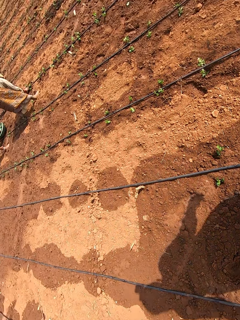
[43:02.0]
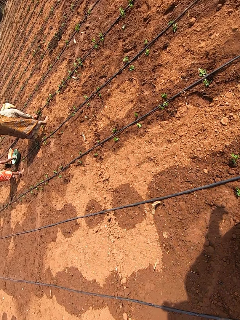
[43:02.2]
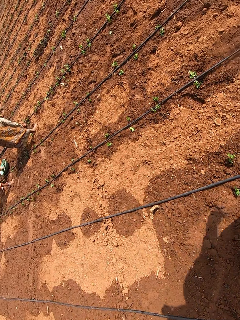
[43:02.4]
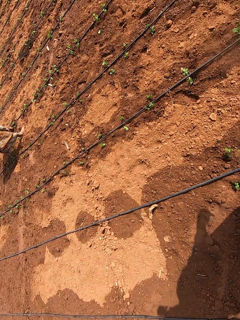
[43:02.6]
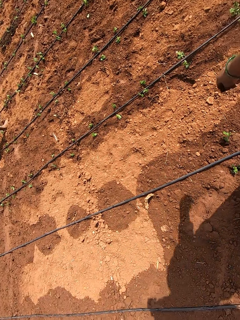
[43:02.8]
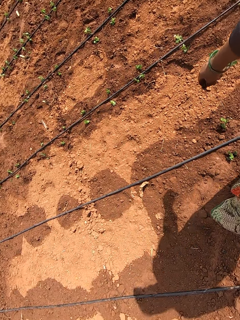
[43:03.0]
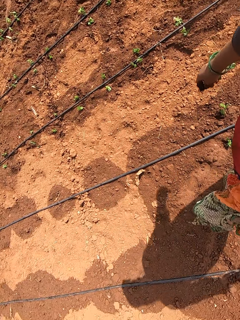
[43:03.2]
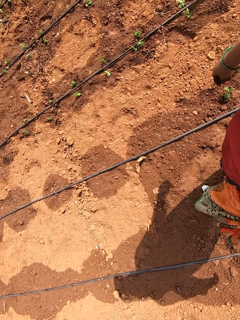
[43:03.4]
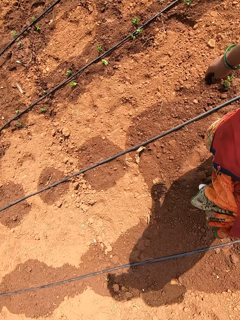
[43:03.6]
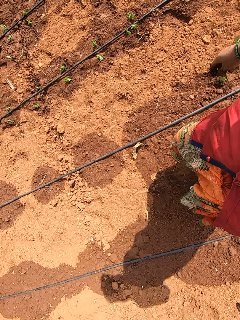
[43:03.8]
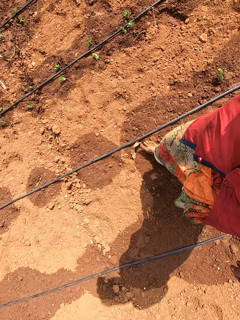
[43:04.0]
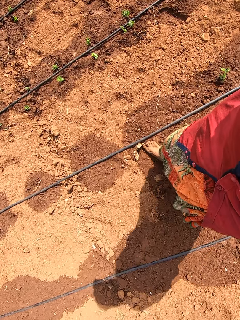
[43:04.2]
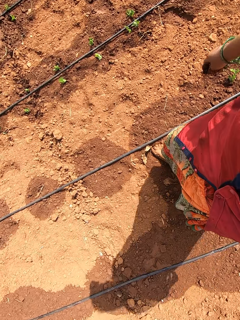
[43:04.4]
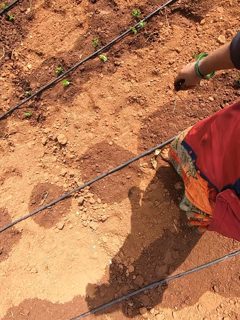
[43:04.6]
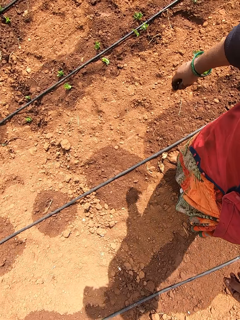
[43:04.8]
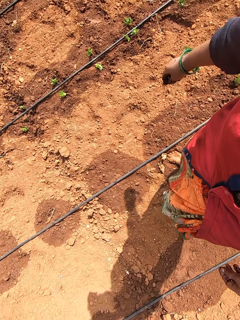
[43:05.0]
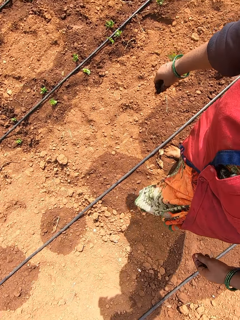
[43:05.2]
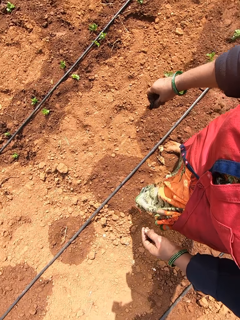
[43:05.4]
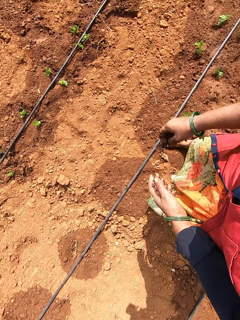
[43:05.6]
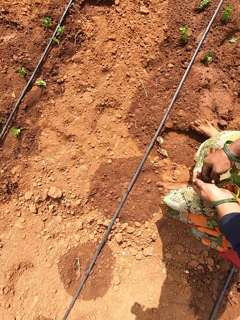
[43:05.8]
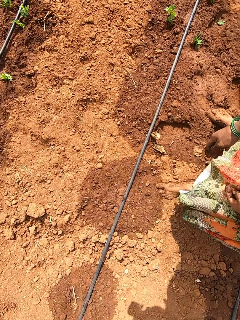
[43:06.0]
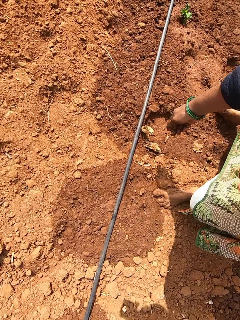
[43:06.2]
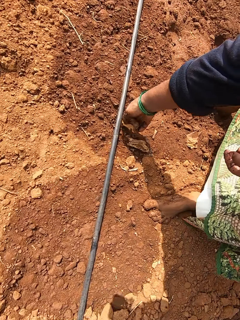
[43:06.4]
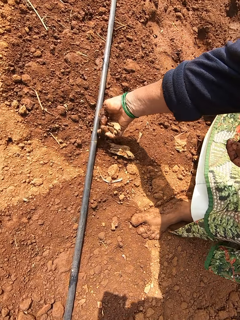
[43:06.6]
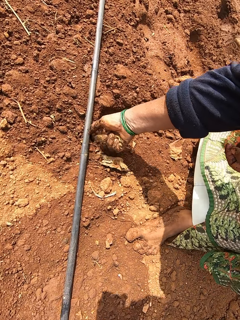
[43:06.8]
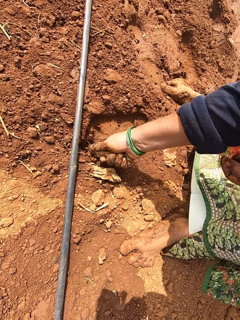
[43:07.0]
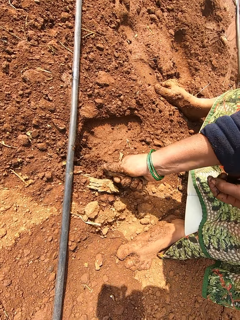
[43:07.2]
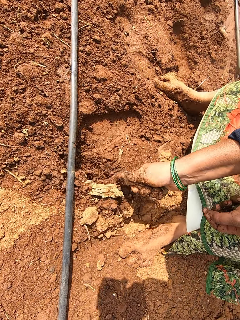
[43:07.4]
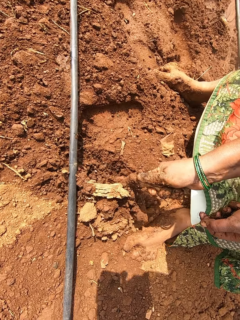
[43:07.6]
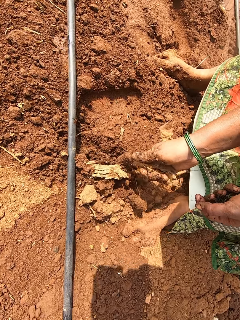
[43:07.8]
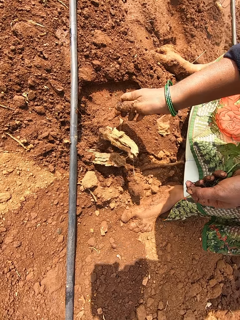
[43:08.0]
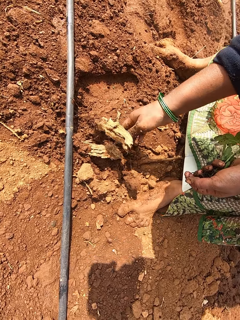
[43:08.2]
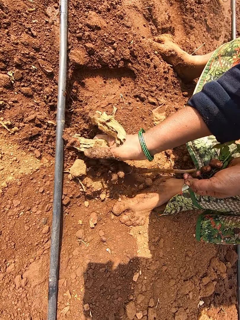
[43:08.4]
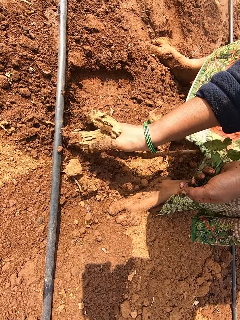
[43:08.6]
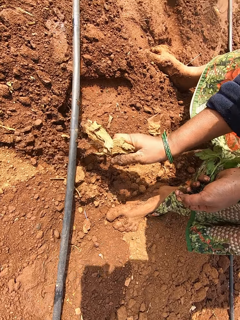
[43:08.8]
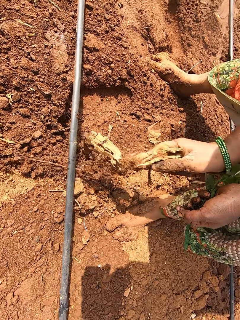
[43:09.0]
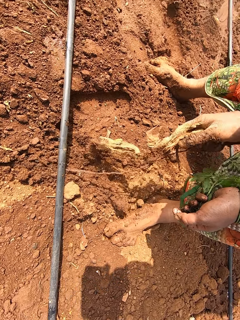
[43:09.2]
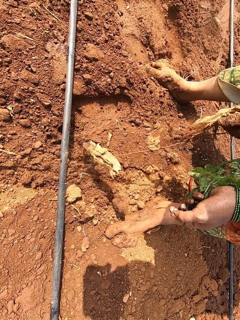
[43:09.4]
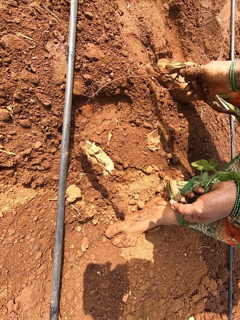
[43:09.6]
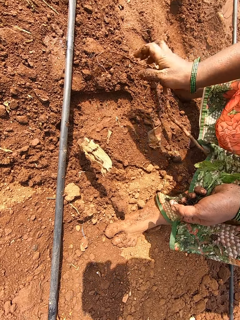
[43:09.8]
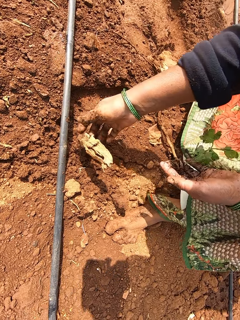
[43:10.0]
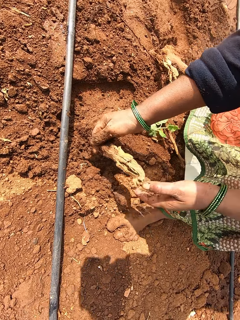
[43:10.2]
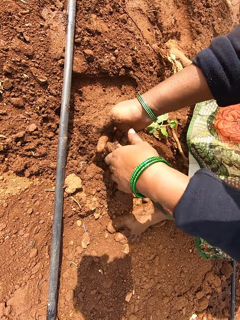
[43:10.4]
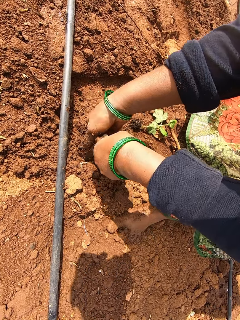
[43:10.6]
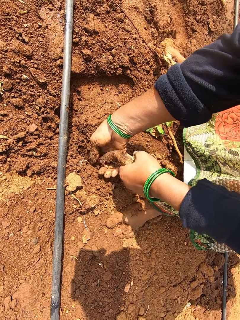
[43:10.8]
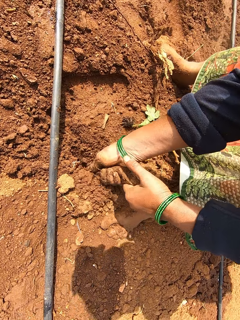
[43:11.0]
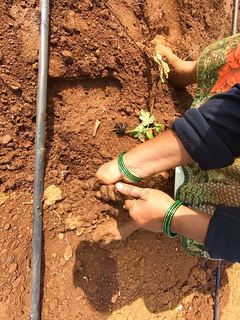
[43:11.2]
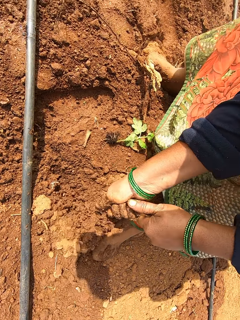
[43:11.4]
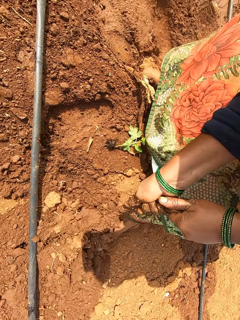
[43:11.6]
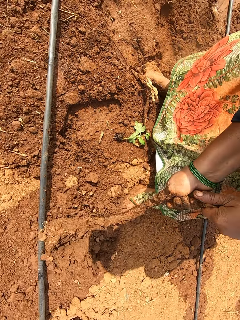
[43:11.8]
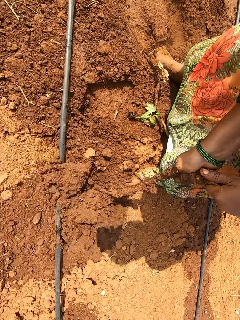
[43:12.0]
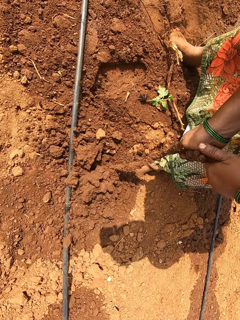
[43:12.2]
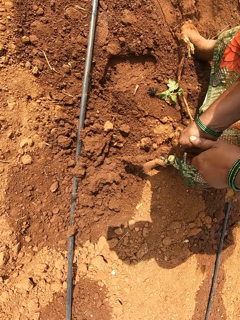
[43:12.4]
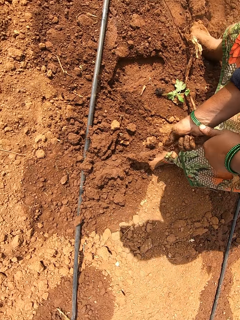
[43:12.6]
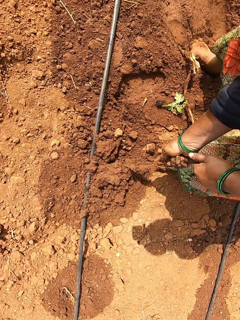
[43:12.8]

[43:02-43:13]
The camera wearer walks on the farm. She passes the vegetable in her right hand to her left hand. She pulls a root from the ground with her right hand. She pulls the root from the ground with her right hand again. She drops the root on the ground with her right hand. She drops the vegetable on the ground with her left hand. She pulls the root from the ground with both hands.

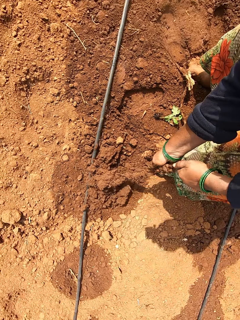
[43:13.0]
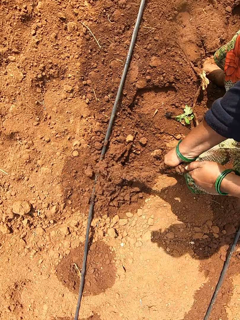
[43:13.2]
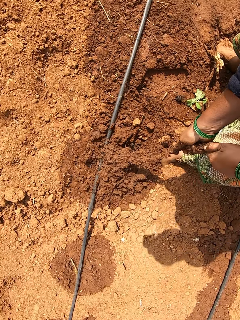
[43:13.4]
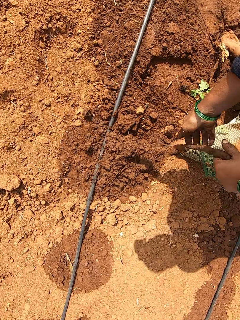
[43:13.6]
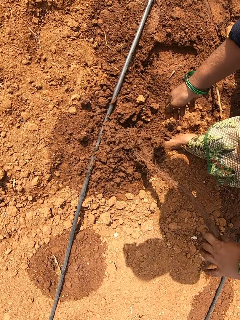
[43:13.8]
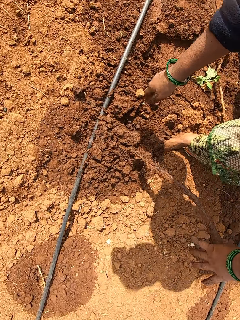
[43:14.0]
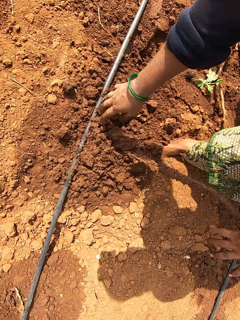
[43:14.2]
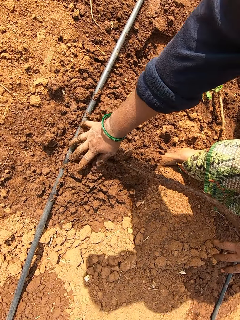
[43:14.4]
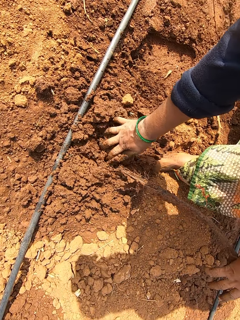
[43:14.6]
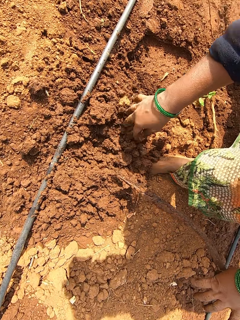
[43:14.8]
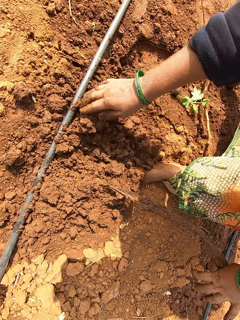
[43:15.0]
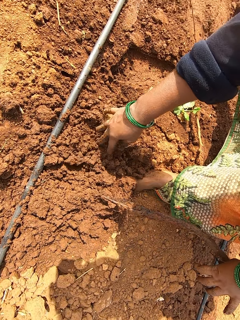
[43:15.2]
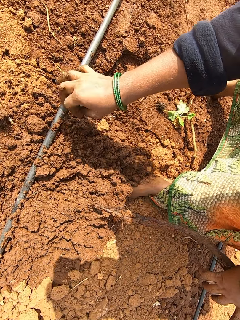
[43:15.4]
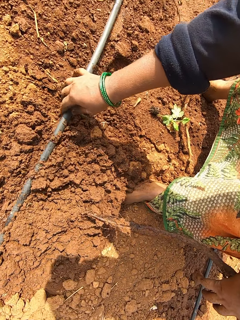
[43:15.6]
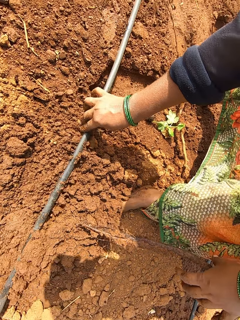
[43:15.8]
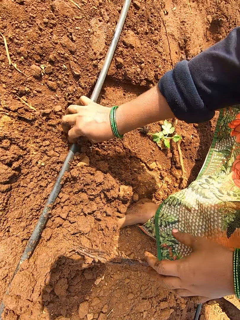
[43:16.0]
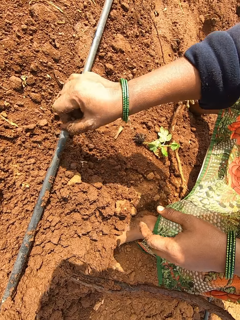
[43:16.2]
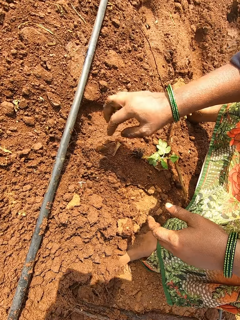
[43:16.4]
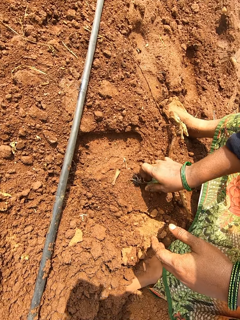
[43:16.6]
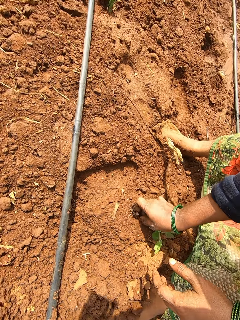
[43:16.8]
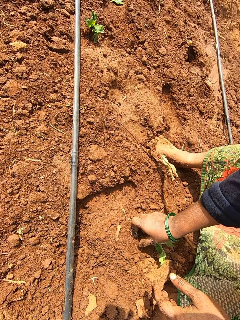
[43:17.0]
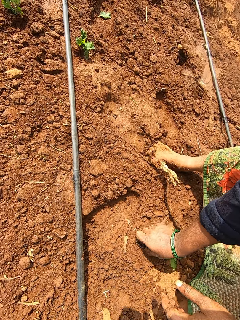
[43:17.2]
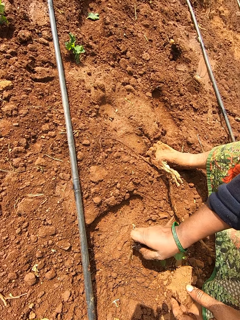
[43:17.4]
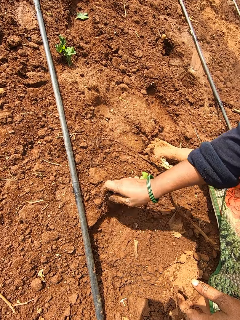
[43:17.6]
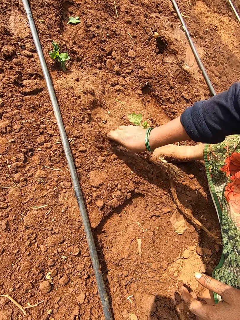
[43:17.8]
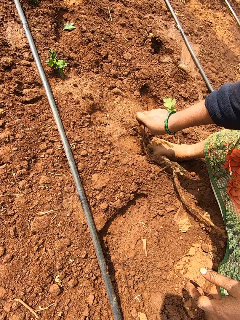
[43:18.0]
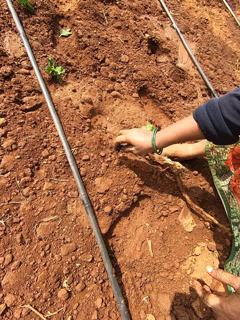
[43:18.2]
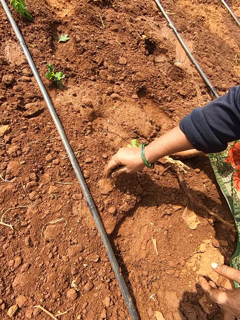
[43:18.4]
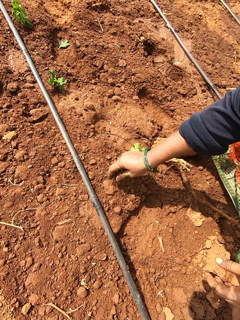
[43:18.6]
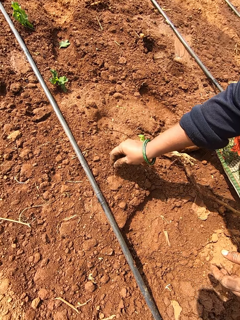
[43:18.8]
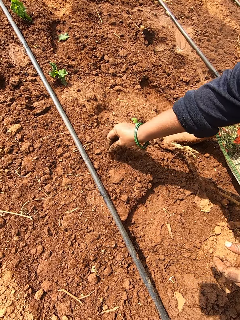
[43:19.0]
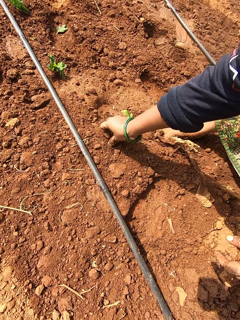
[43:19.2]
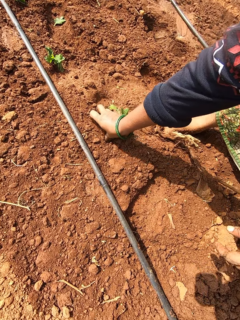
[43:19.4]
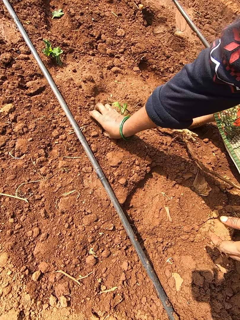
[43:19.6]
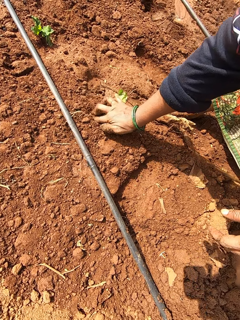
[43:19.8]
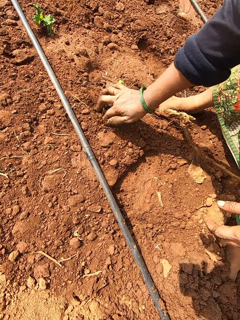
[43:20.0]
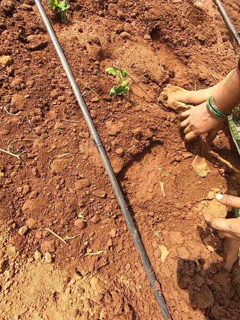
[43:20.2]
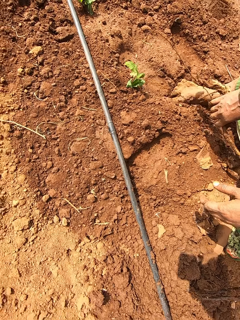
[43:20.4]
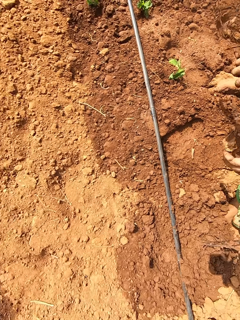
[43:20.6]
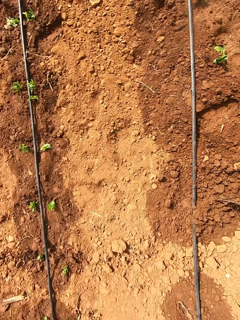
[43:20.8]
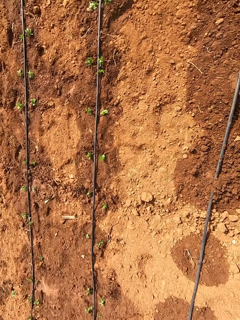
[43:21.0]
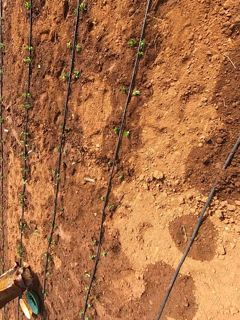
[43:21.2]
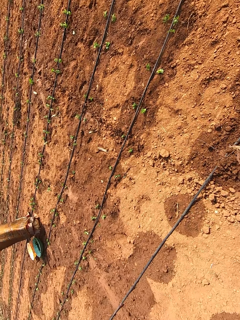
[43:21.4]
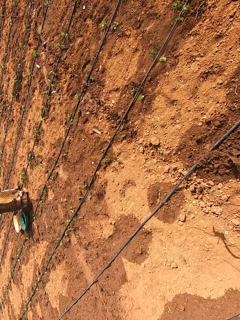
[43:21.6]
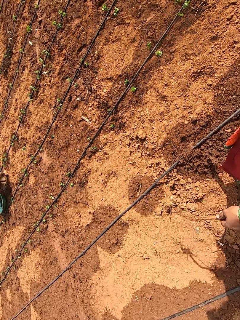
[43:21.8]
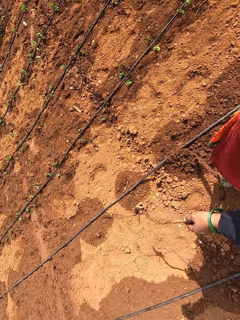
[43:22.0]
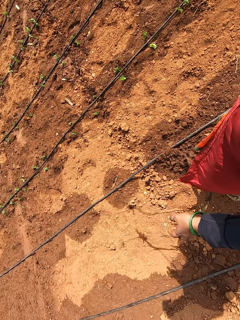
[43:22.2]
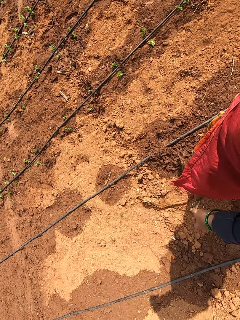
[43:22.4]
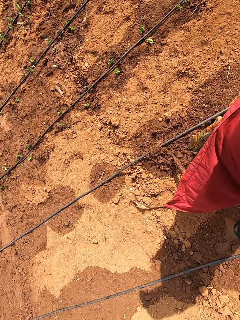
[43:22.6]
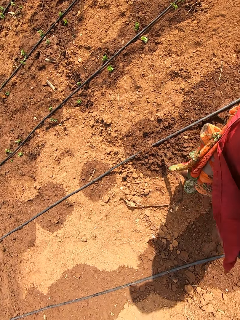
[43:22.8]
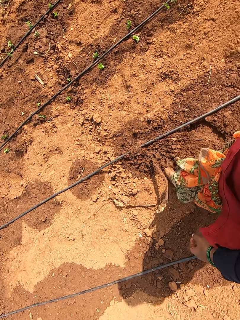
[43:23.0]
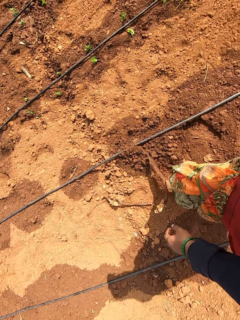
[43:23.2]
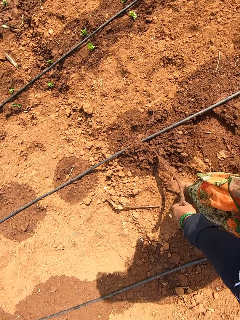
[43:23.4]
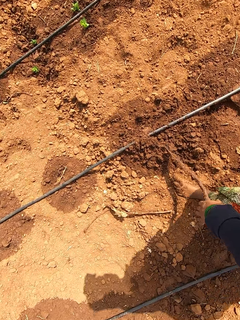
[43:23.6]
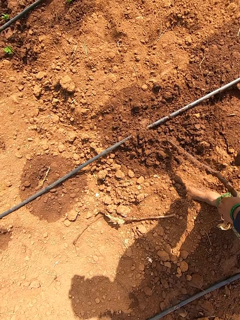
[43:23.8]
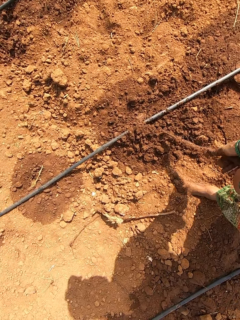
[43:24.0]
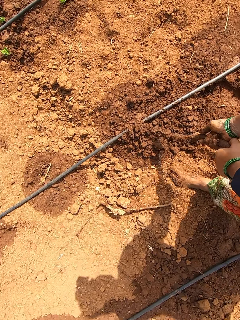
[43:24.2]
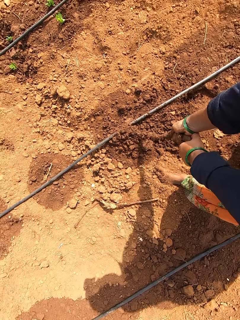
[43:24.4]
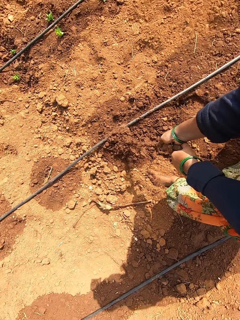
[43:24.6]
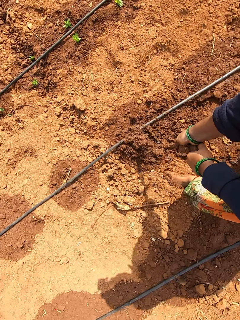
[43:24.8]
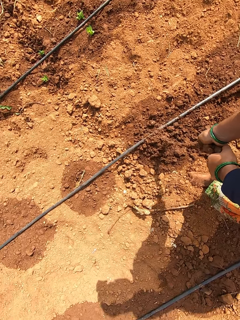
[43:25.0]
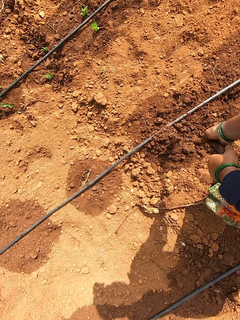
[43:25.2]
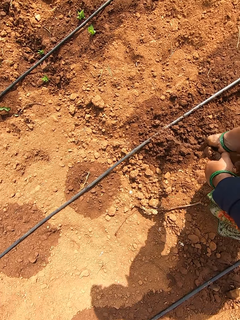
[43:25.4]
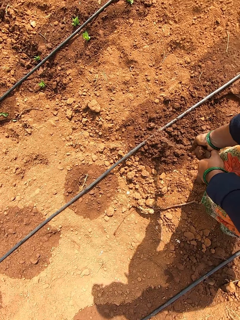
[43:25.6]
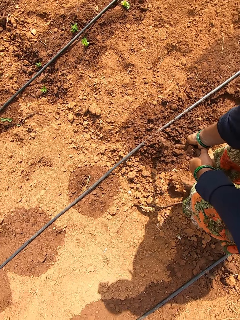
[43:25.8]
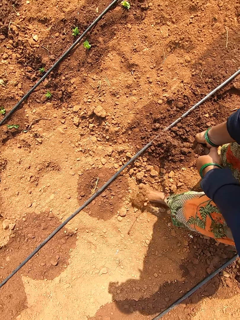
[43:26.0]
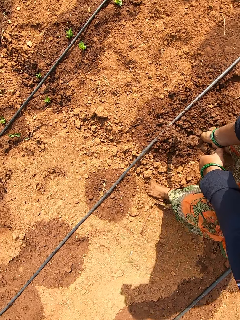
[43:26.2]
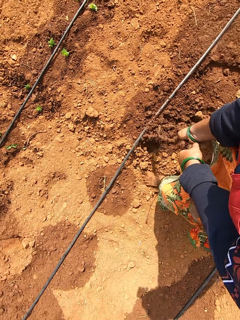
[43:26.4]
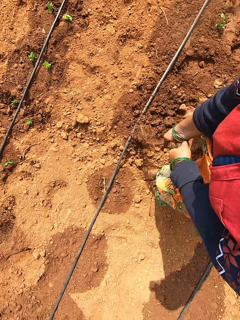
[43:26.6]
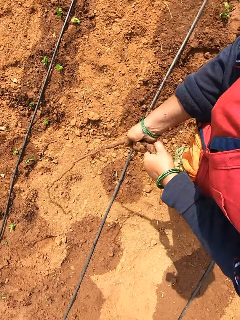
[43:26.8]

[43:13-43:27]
The camera wearer spreads soil with the hand. She adjusts the sands on the ground with her right hand. She adjusts an irrigation pipe on the ground with her right hand. She picks the vegetable from the ground with her right hand. She plants the vegetable on the ground with her right hand. She picks the root from the ground with her right hand. She drops the root on the ground with her left hand. She pulls the root from the ground with both hands.
